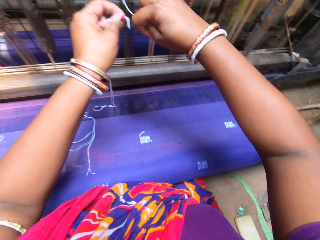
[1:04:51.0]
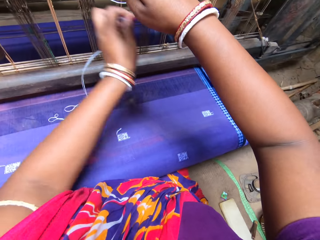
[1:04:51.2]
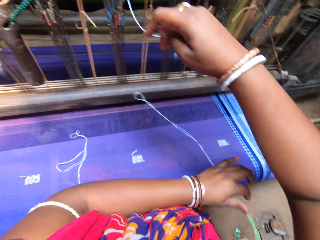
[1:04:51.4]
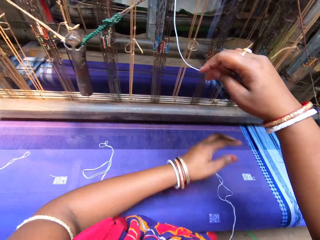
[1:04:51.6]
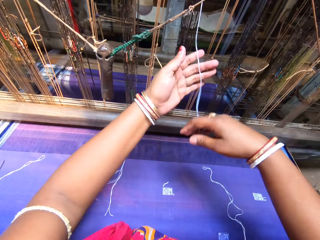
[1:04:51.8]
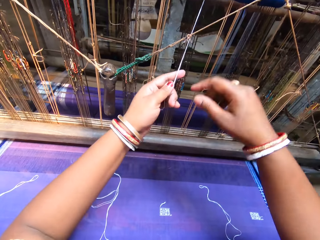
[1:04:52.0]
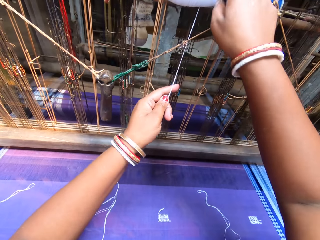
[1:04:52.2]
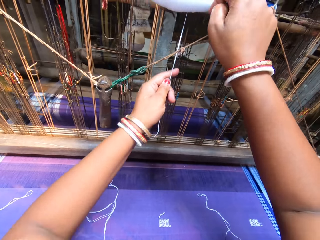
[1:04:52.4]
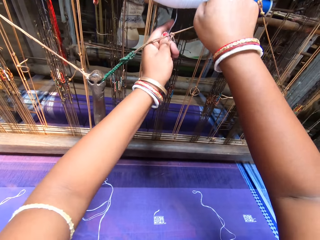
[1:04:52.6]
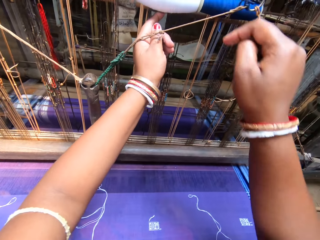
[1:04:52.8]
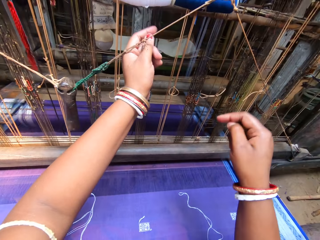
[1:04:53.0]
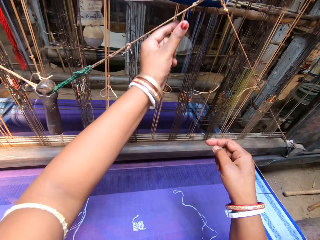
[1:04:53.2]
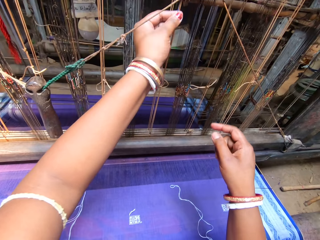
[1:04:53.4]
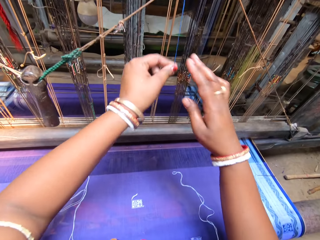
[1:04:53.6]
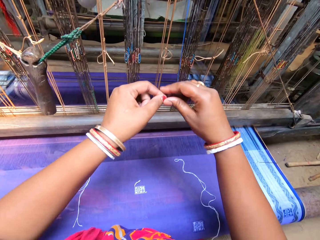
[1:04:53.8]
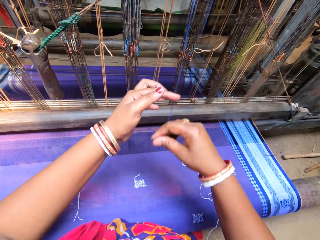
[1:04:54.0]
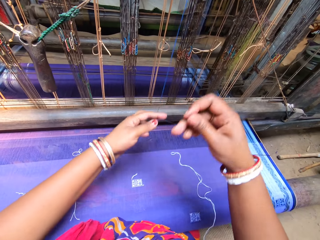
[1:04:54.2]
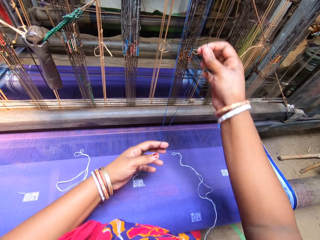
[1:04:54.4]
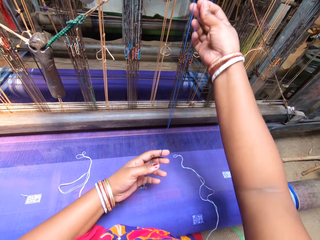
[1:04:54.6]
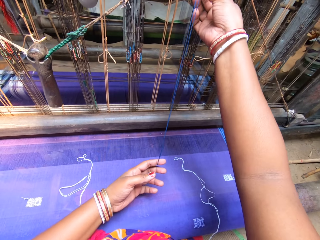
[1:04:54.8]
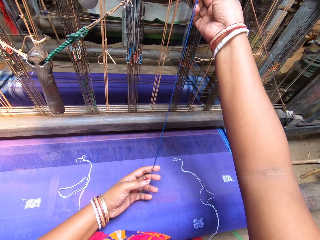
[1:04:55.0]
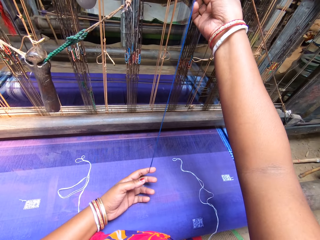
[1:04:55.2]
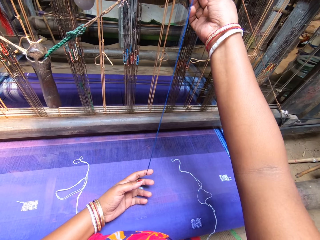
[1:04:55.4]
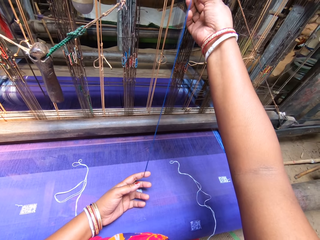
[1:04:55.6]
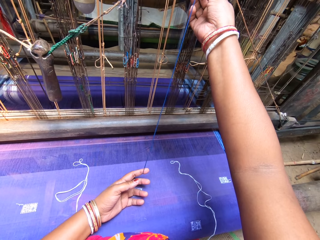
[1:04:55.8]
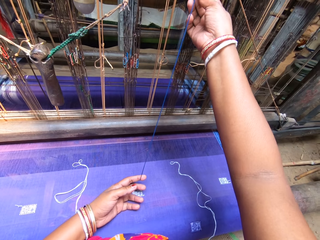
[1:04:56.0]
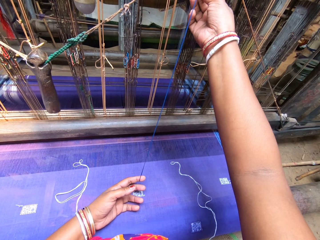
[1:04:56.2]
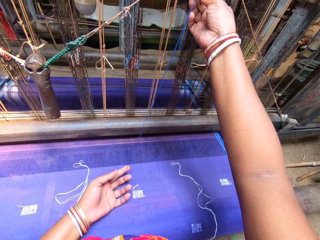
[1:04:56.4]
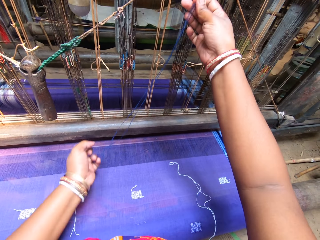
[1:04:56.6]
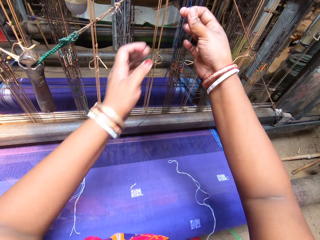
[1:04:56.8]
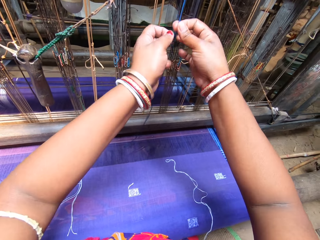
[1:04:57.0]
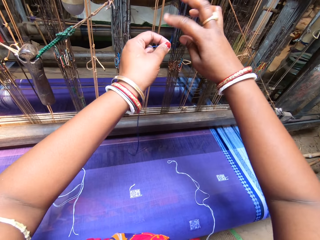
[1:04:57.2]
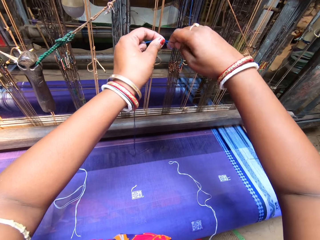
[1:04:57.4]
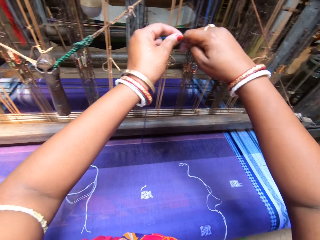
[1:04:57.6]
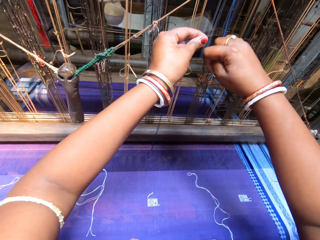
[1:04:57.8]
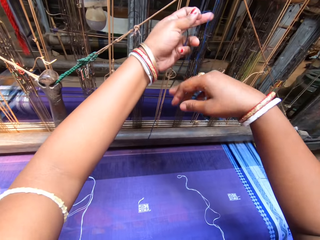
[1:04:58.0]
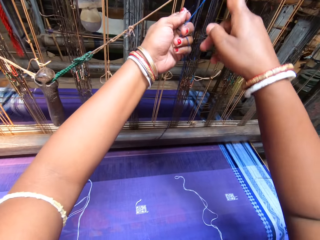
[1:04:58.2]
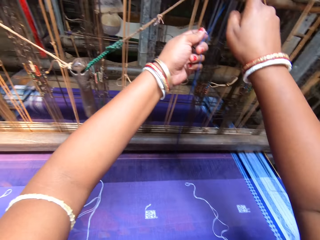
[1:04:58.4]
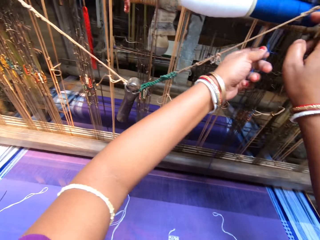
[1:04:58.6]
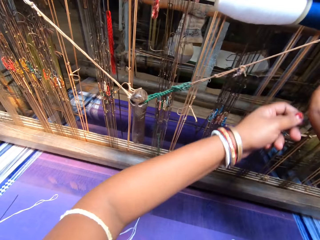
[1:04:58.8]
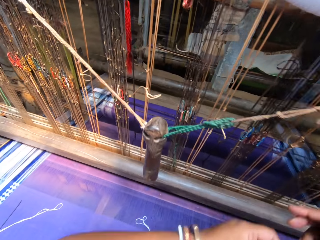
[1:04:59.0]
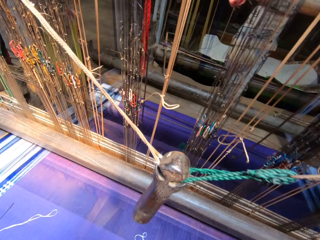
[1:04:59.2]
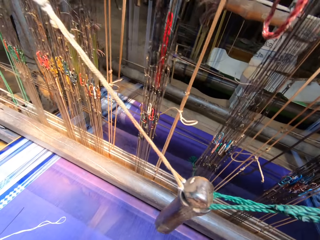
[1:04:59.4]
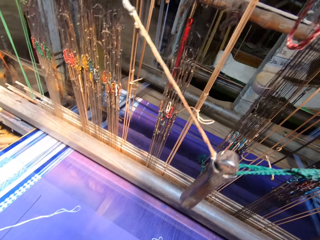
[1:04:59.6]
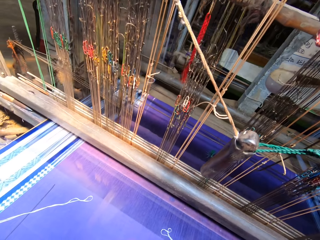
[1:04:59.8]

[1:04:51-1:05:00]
The camera wearer holds the thread. She cuts off the thread with her right hand. She drops the thread on the fabric with her left hand. She holds the thread with her left hand. She rolls up the thread into the thread spool with her right hand. She pulls down a blue thread from the thread spool with her left hand. She holds the thread repeatedly. She folds the blue thread on her left hand with her right hand. She lifts the thread. She grabs the thread top with her left hand. She holds the thread. She holds the thread again. She cuts the blue thread with her right hand. She rolls up the blue thread into the thread spool with her right hand. She holds the thread. She pulls the thread.

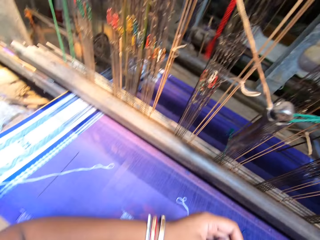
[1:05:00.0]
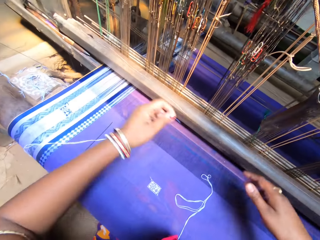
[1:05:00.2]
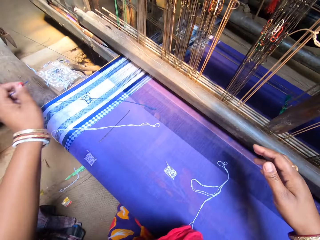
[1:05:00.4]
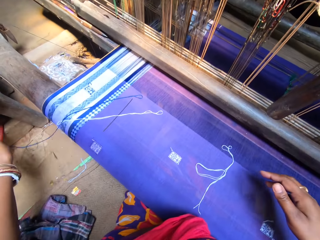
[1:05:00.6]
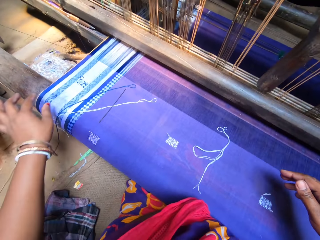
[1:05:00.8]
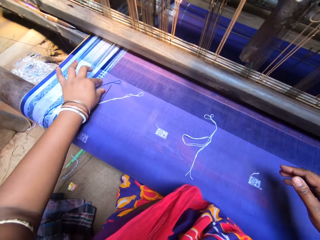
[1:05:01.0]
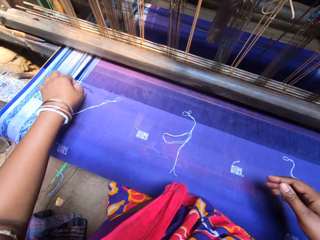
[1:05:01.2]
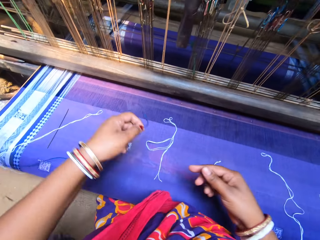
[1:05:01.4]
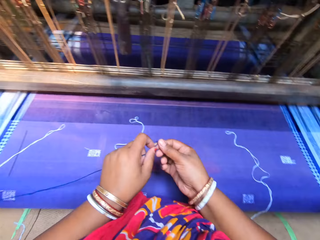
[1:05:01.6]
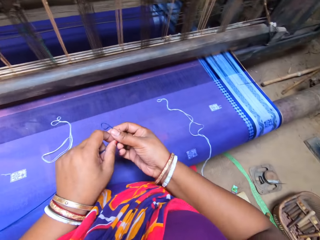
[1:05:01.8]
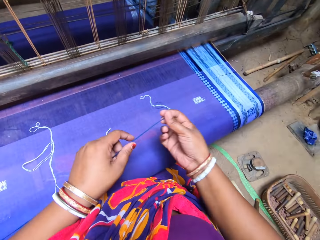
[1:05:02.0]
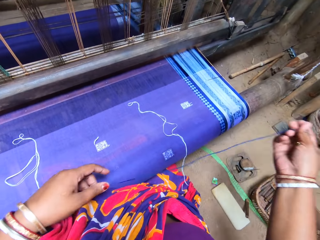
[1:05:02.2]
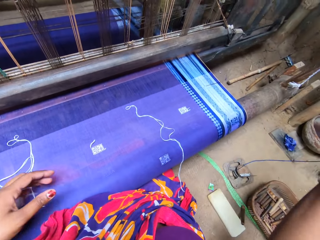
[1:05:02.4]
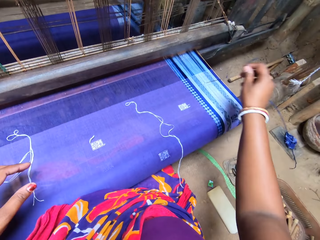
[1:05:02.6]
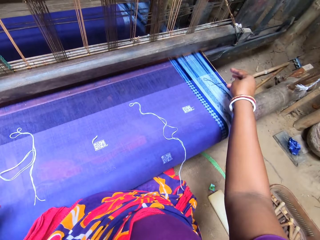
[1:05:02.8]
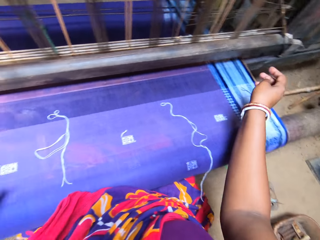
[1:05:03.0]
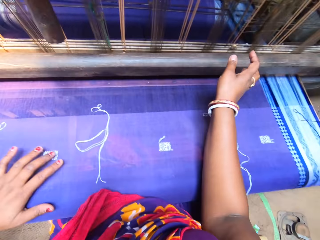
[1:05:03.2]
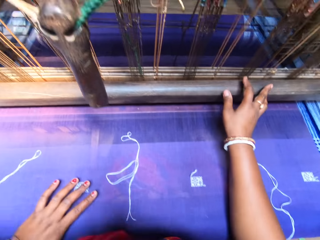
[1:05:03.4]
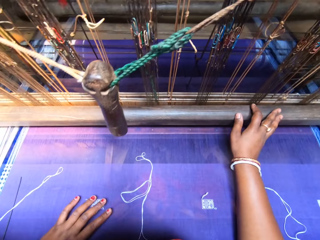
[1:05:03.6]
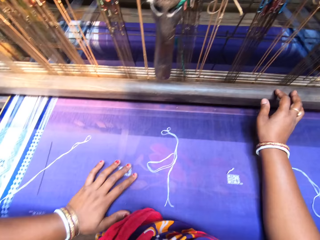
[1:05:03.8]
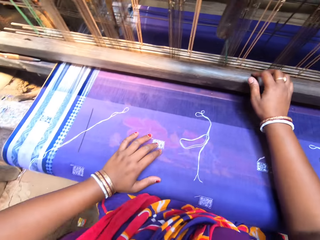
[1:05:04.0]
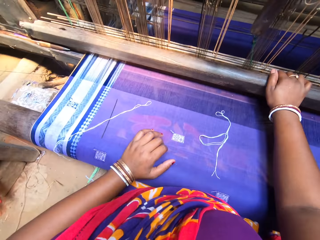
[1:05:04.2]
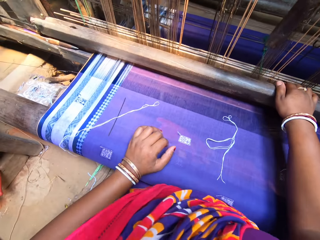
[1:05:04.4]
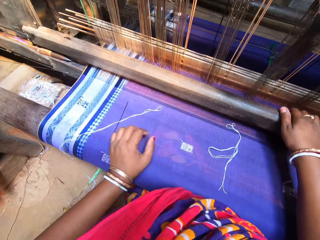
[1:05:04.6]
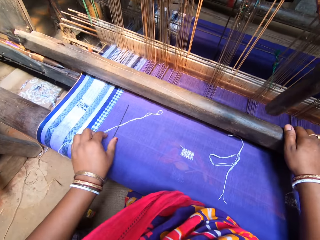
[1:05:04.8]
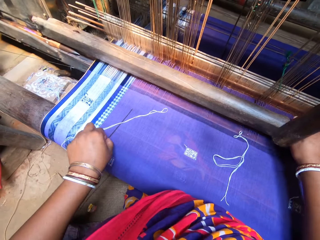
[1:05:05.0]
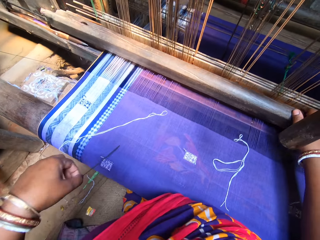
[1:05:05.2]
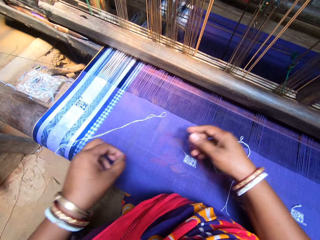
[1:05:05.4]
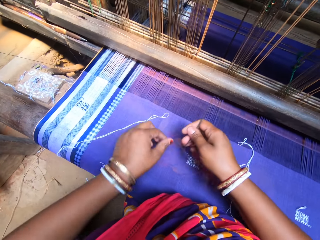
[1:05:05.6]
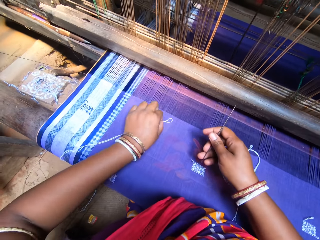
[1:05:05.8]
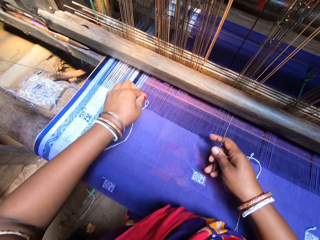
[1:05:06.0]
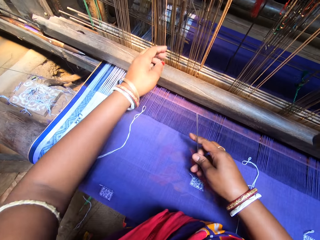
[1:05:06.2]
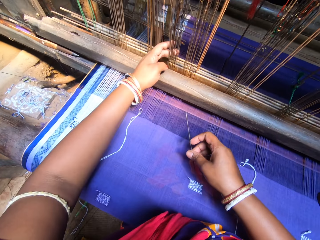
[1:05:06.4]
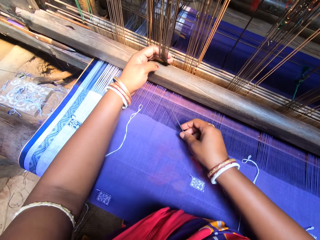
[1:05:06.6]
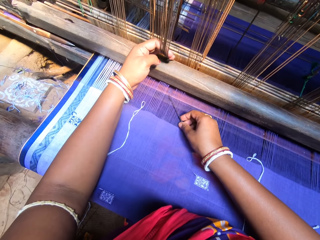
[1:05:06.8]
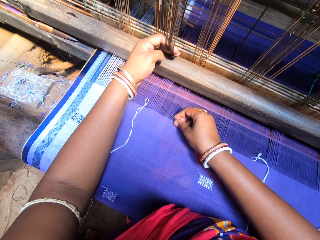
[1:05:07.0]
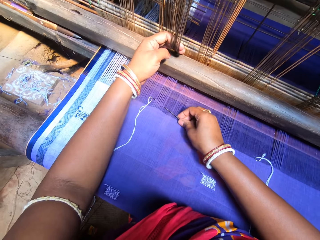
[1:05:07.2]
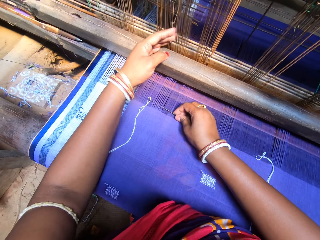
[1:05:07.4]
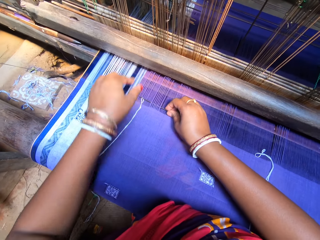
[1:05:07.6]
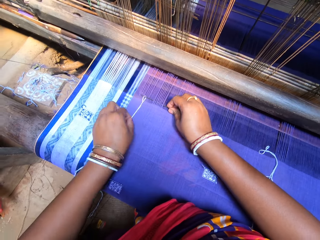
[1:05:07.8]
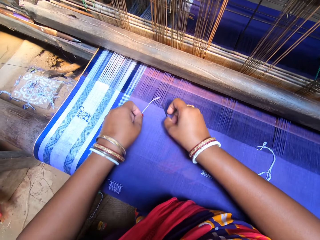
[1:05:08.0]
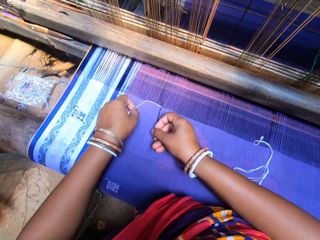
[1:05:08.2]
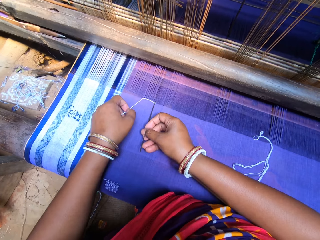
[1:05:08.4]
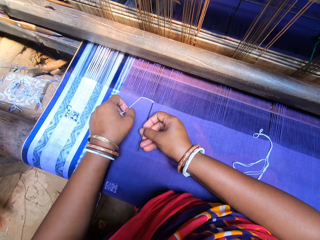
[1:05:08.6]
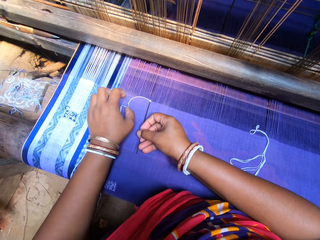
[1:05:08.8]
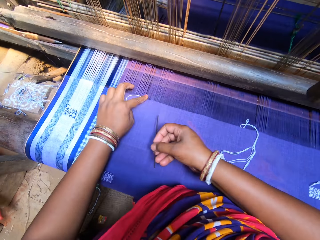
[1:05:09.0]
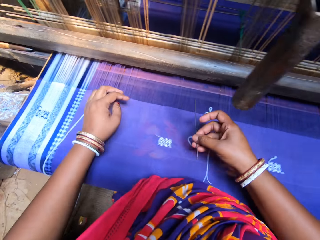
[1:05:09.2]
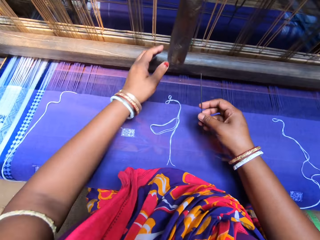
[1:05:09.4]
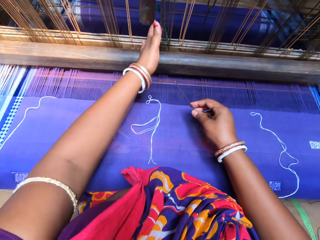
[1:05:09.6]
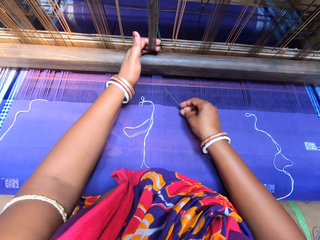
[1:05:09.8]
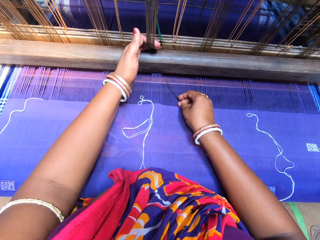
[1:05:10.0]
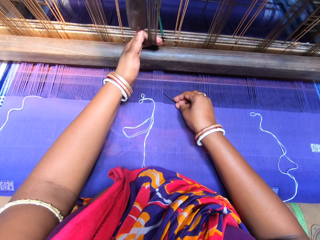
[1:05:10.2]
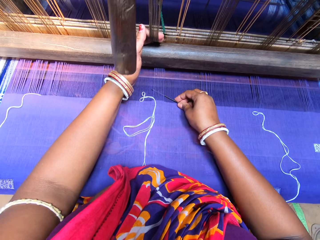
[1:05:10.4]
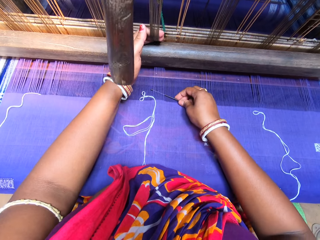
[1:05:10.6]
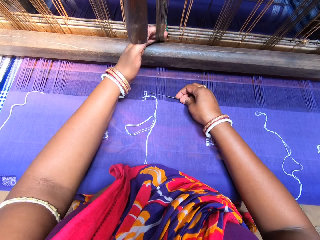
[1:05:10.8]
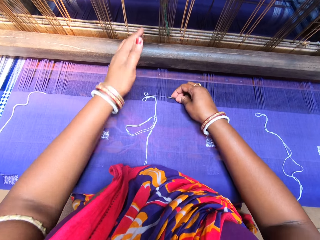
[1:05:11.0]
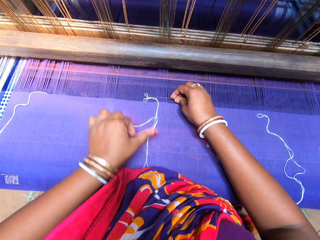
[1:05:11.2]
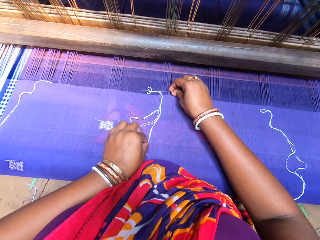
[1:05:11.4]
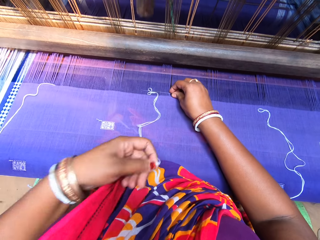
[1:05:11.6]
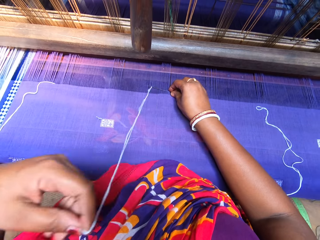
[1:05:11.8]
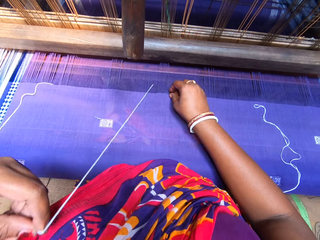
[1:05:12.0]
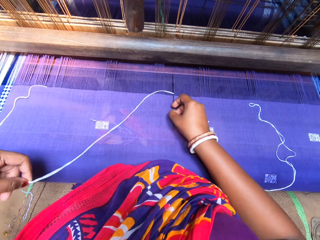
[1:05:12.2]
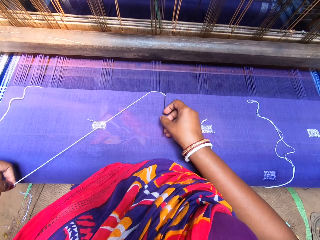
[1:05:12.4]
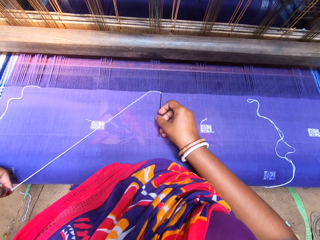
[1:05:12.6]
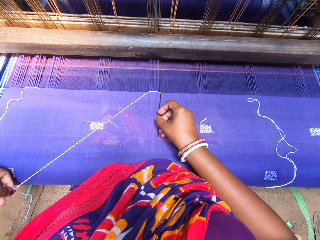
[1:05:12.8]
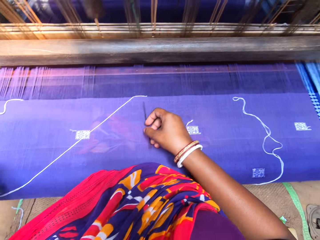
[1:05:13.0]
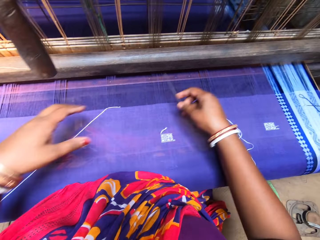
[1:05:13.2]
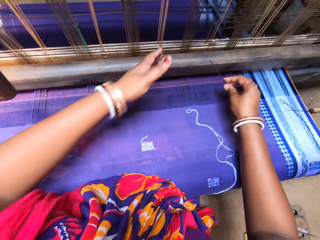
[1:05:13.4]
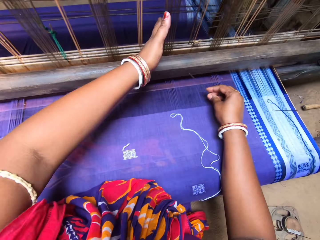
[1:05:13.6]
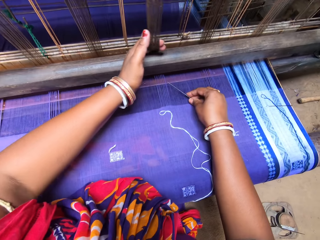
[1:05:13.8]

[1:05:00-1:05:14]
The camera wearer drops the blue thread on the fabric with her left hand. She grabs the blue thread from the fabric with her left hand. She pulls the blue thread to her right hand. She drops the blue thread on the fabric with her right hand. She touches the cloth. She touches the loom bar with her right hand. She holds the loom bar. She moves the loom bar with her right hand. She grabs the needle from the fabric with her left hand. She passes the needle to her right hand. She moves the thread on the fabric with her left hand. She picks up the thread and drops the thread. She pulls the loom heddles with her left hand. She holds the threads. She inserts the needle into the thread hole with her right hand. She holds the thread with her left hand. She folds the thread with the needle in her right hand. She moves the thread. She touches the thread. She pulls the loom heddles with her left hand. She inserts the needle into the thread hole with her right hand. She straightens the thread with her left hand. She holds the thread. She folds the thread with the needle in her right hand. She turns the thread. She lifts the needle.
